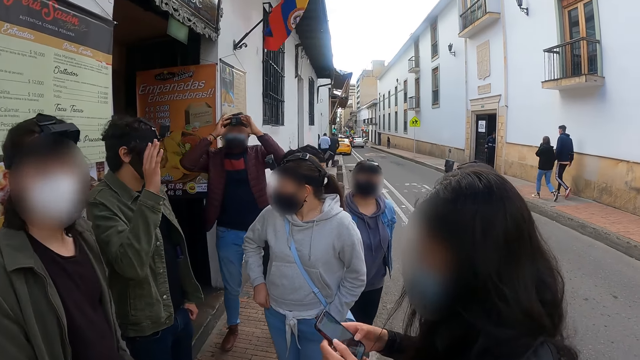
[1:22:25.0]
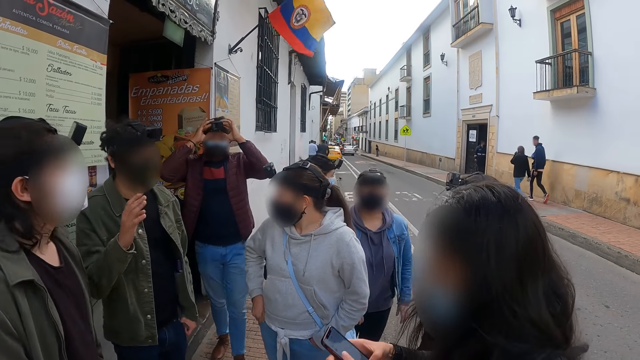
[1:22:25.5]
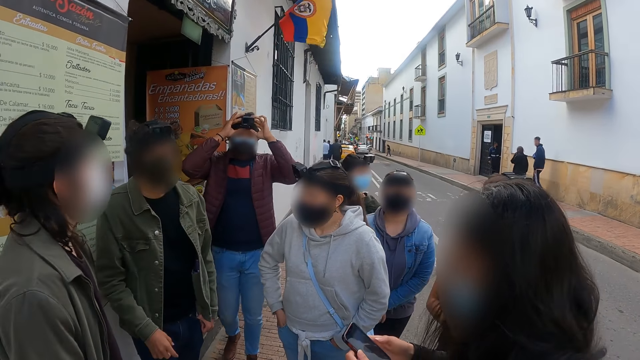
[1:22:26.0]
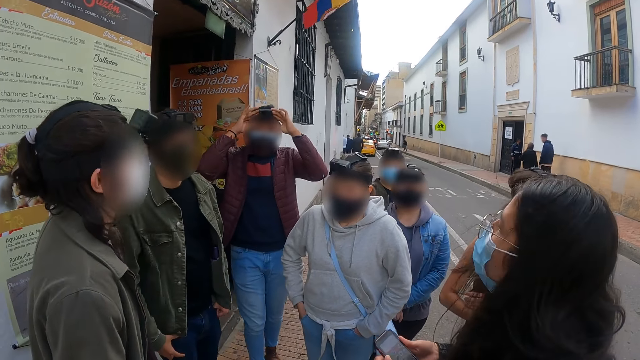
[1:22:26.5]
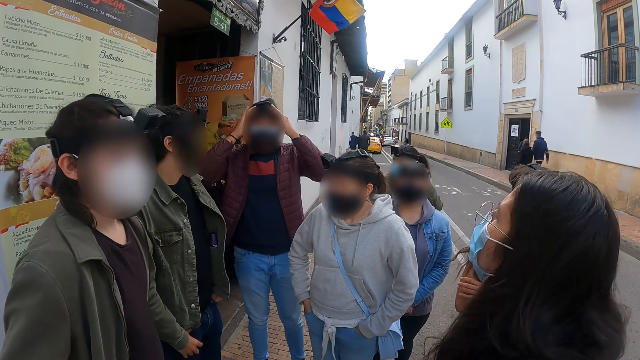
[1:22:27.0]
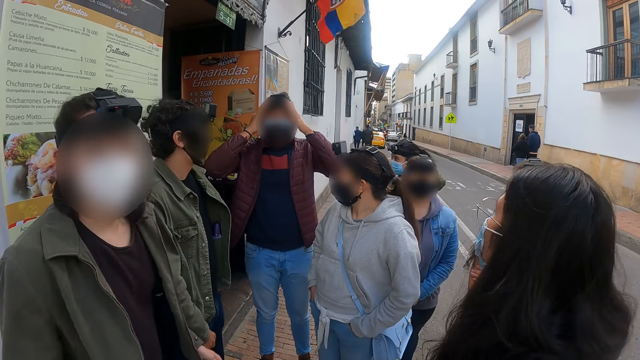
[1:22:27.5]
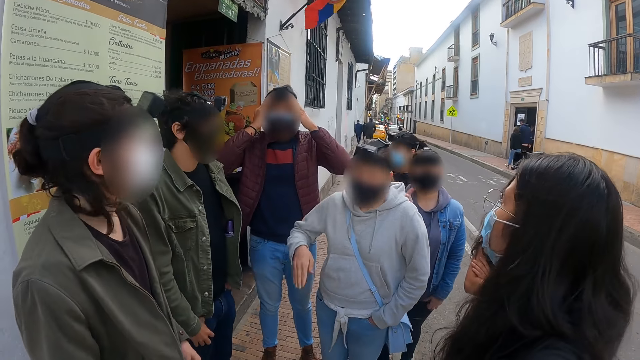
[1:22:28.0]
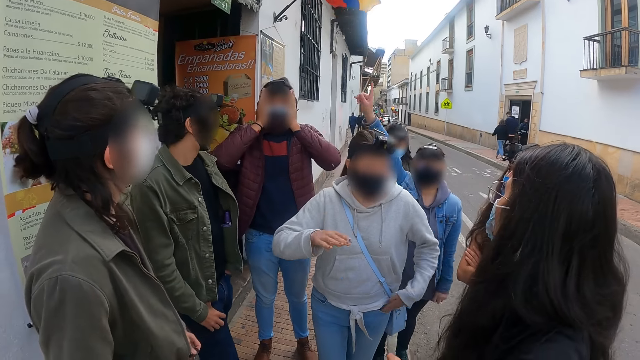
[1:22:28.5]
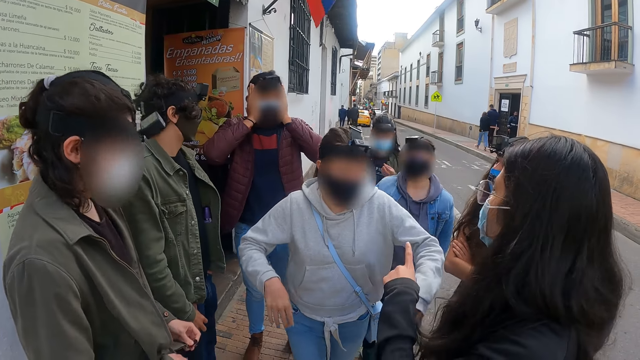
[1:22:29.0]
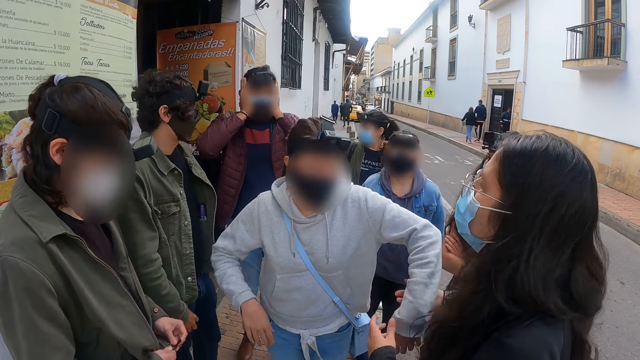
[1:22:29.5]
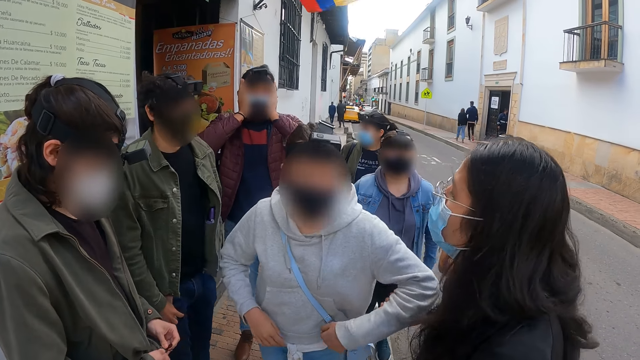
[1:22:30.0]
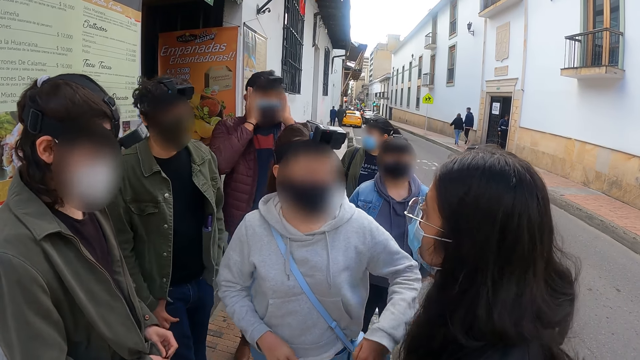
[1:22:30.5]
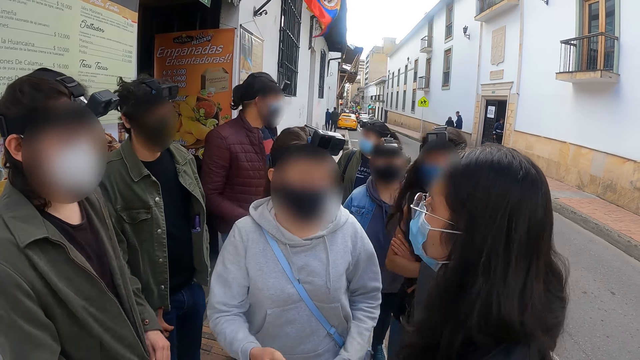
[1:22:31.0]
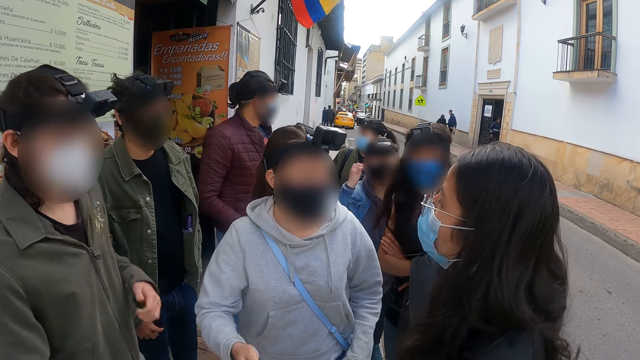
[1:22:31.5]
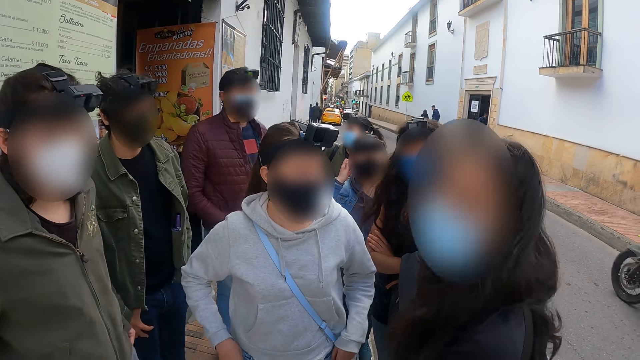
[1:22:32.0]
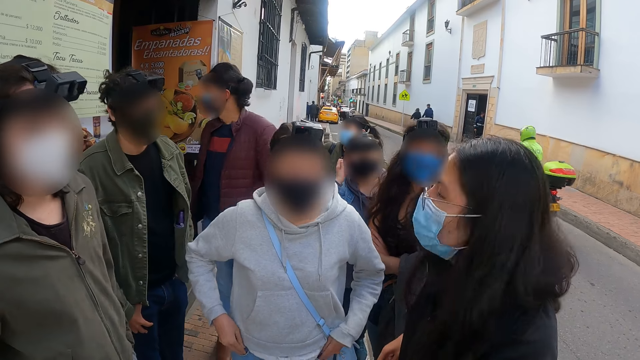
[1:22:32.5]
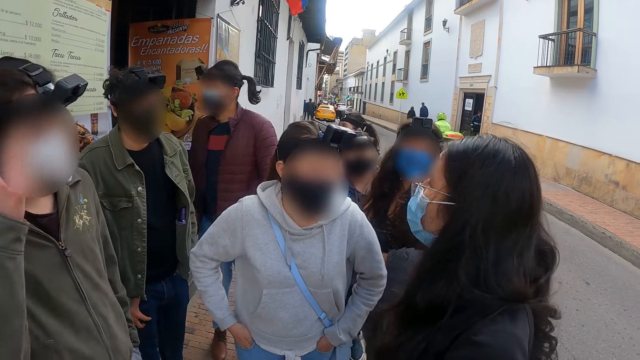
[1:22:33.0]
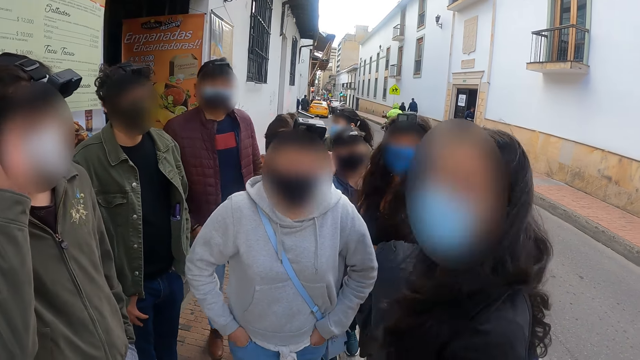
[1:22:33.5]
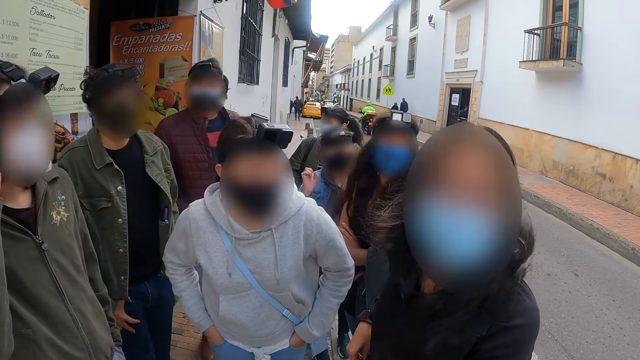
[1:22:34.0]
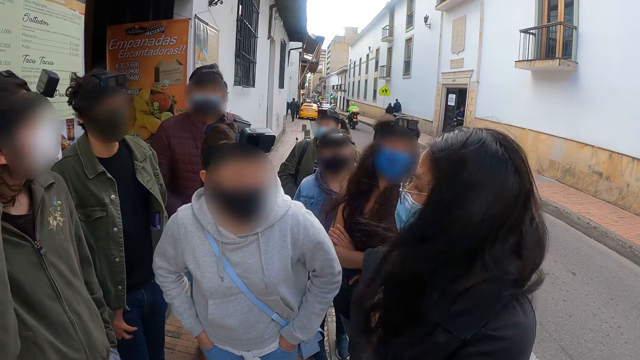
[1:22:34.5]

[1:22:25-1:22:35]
The person moves the left hand.

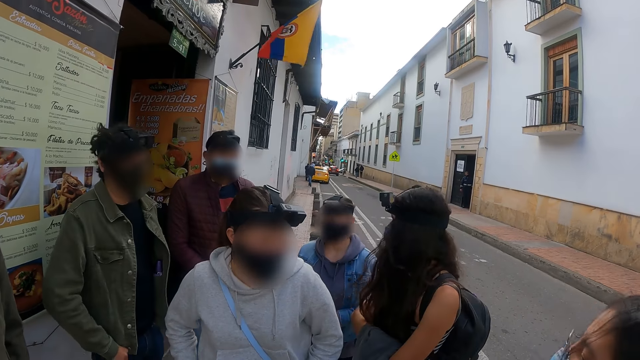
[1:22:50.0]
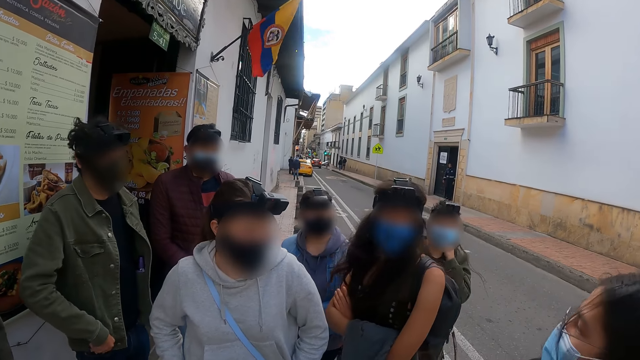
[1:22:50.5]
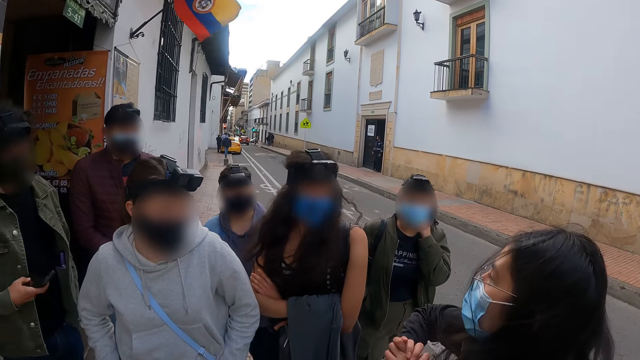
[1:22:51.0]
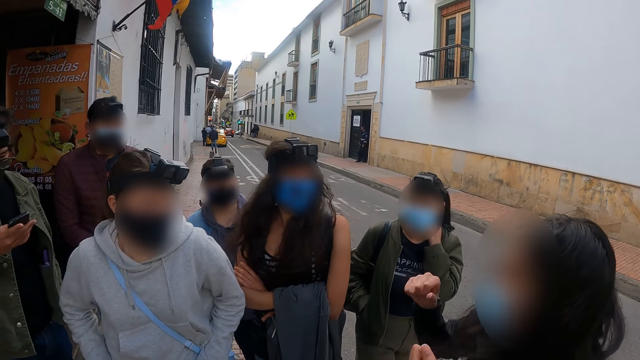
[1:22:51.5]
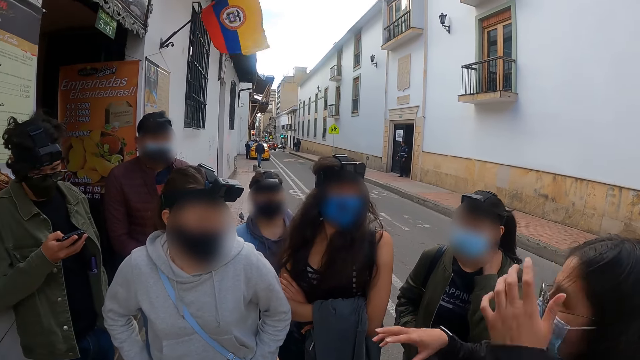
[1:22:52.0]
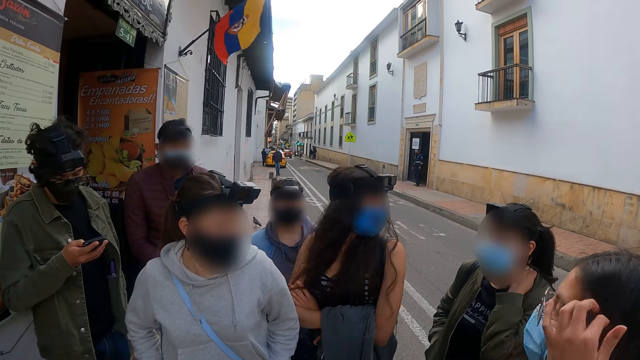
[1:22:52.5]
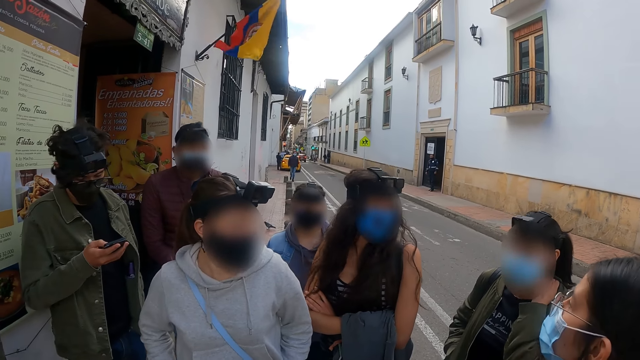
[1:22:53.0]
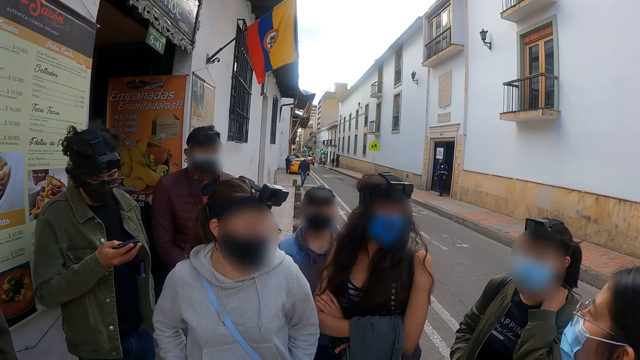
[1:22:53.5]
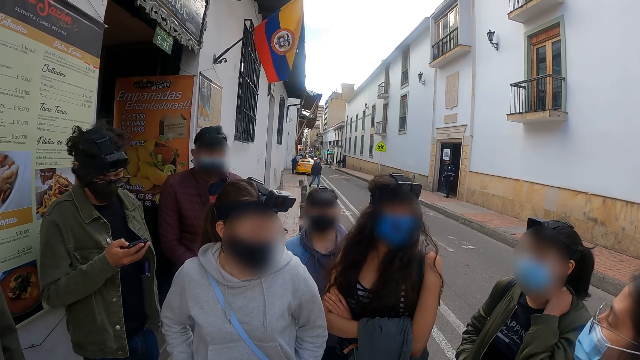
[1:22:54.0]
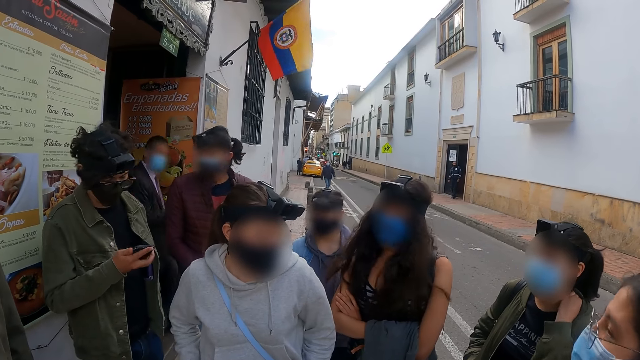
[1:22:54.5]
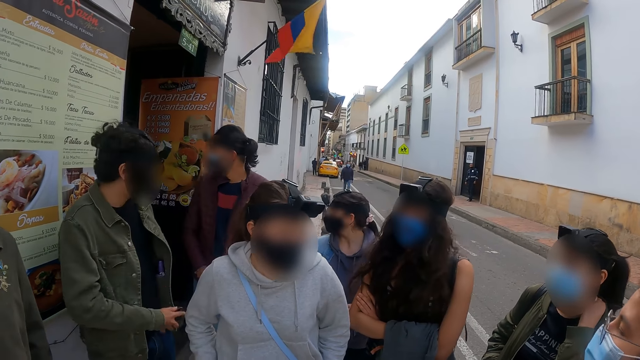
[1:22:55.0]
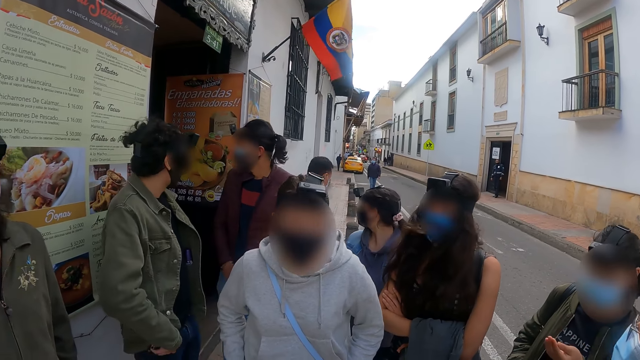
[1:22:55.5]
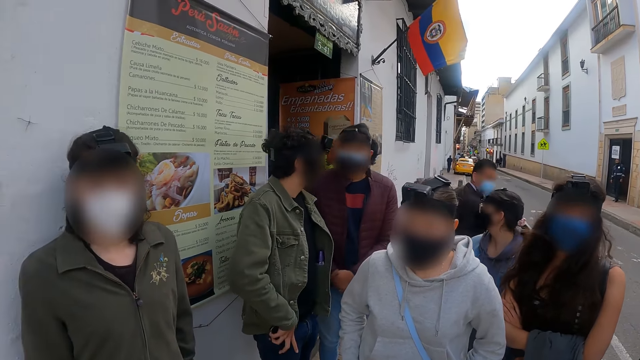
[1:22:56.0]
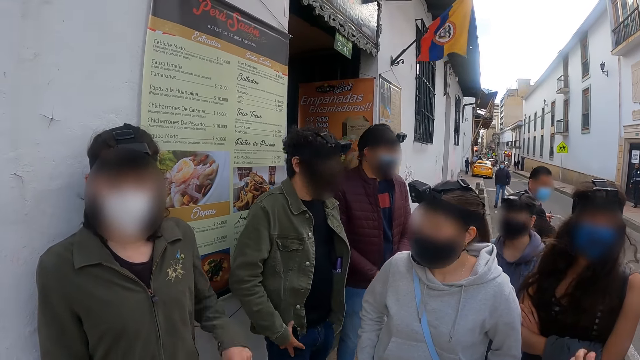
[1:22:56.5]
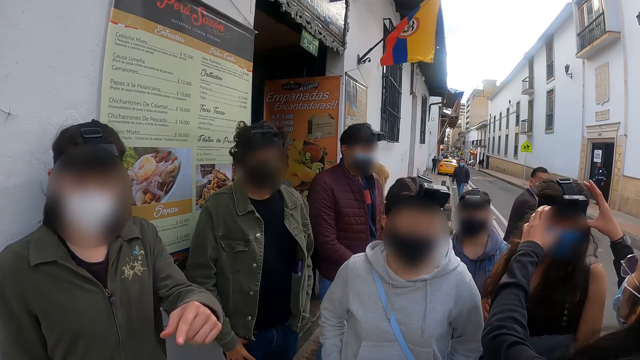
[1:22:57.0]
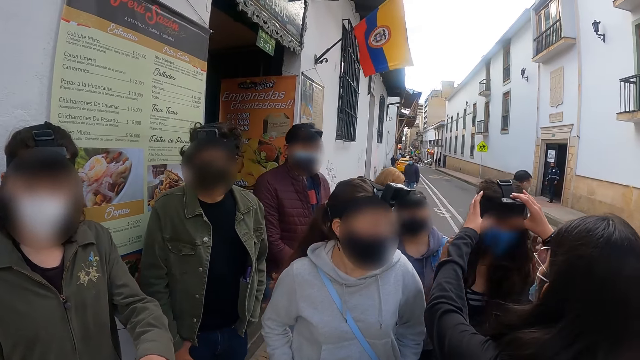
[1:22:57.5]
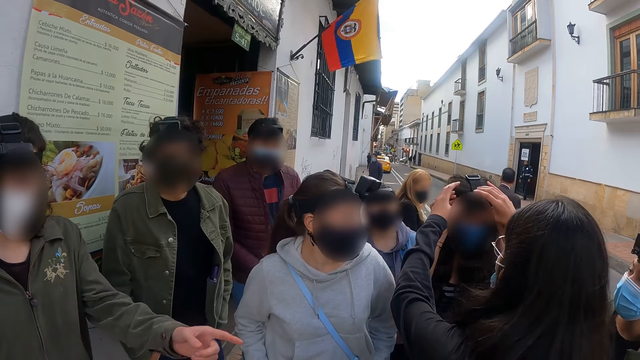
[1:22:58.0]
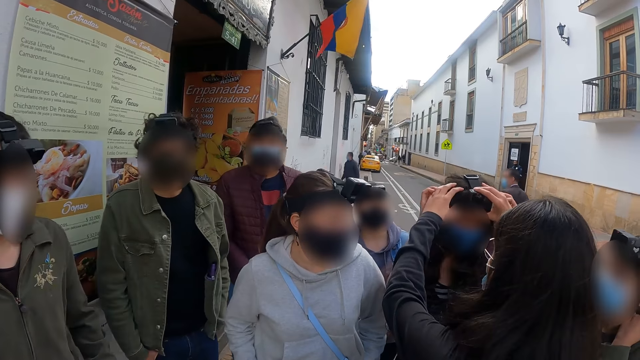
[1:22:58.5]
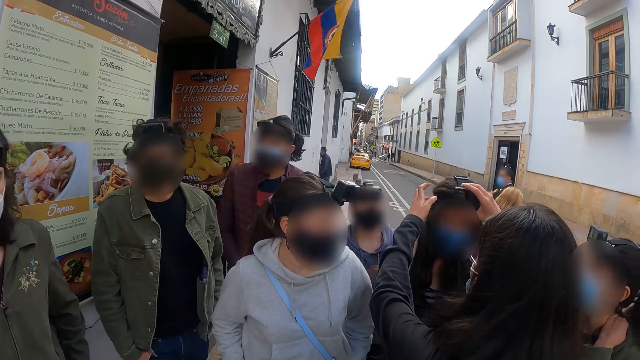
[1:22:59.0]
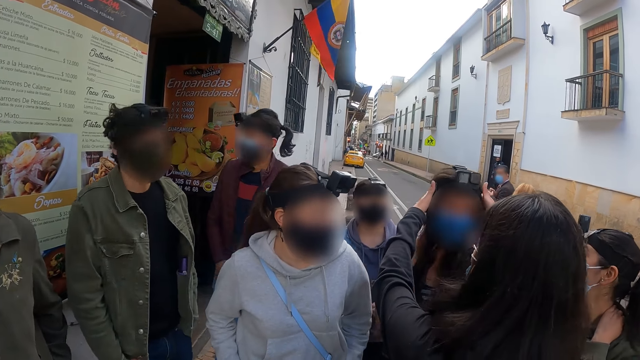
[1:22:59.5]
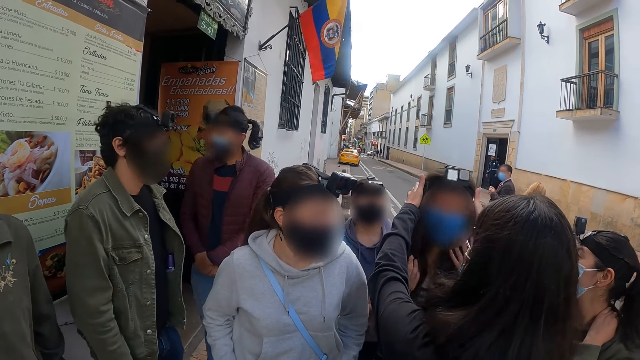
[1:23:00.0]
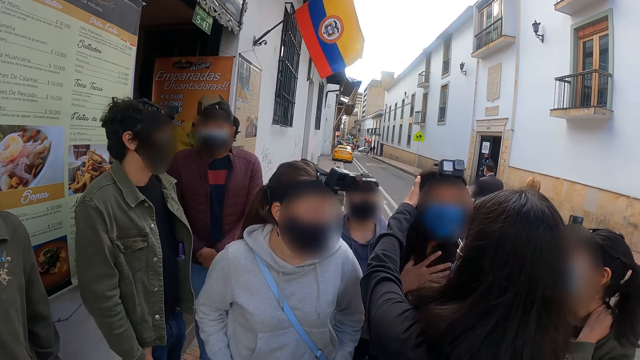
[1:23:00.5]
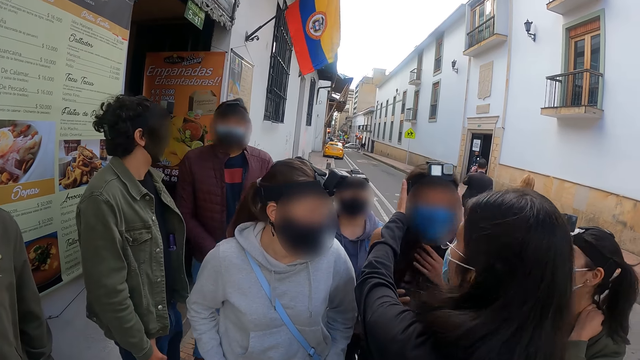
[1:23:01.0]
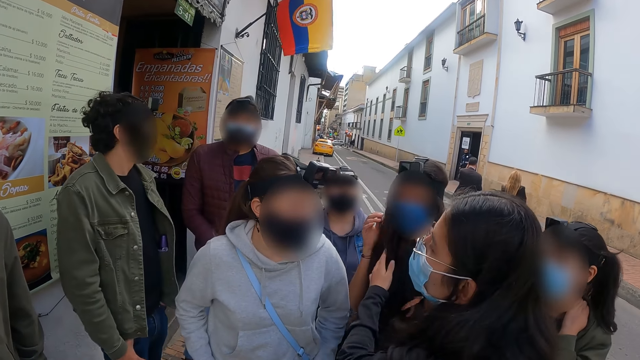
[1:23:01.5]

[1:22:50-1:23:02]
The camera wearer operates a mobile phone. They put the mobile phone in the pocket. A person adjusts binoculars to another person.
